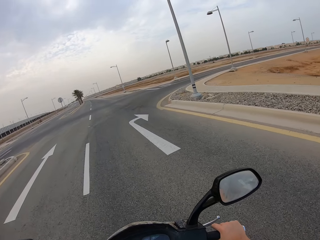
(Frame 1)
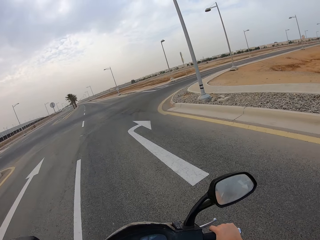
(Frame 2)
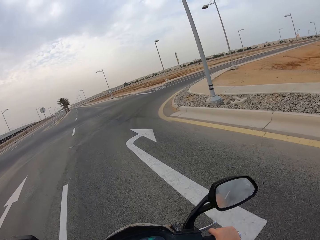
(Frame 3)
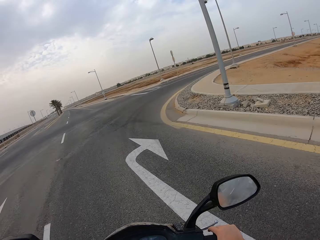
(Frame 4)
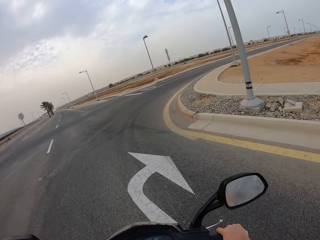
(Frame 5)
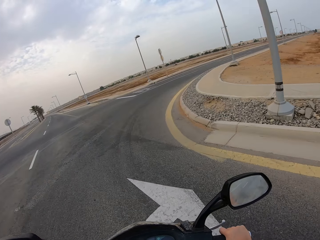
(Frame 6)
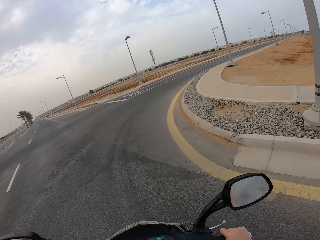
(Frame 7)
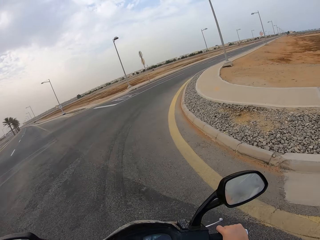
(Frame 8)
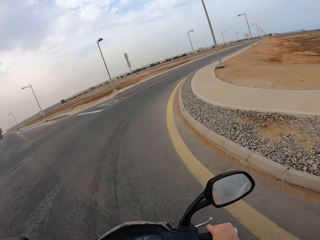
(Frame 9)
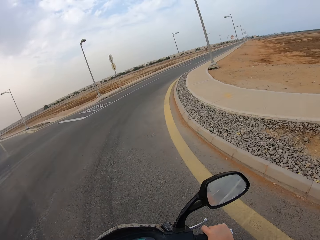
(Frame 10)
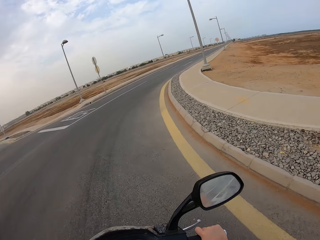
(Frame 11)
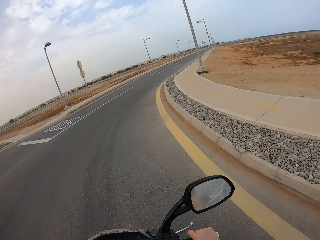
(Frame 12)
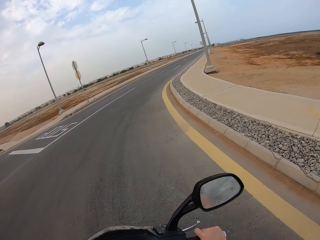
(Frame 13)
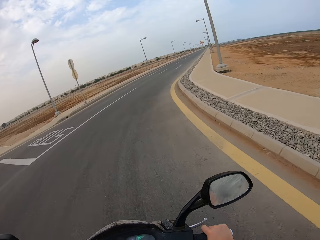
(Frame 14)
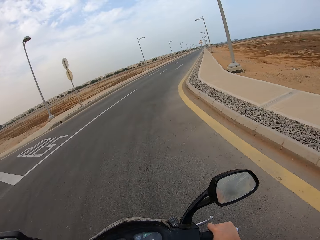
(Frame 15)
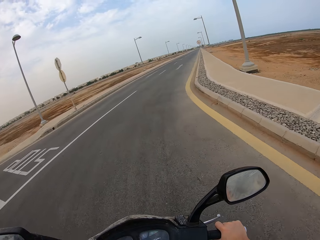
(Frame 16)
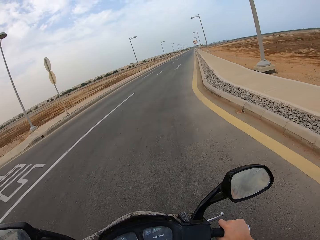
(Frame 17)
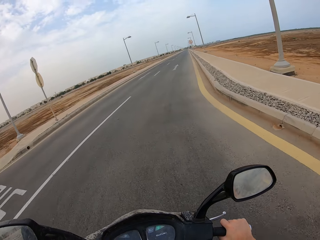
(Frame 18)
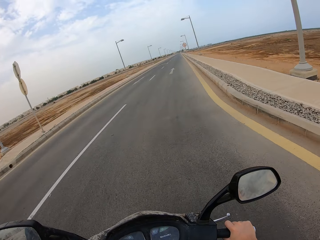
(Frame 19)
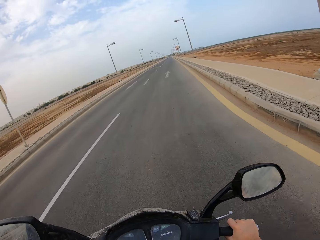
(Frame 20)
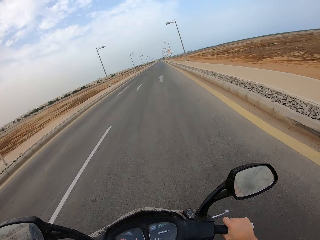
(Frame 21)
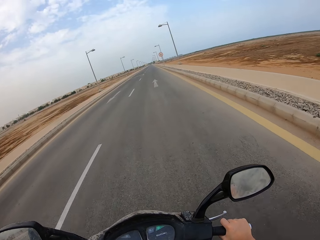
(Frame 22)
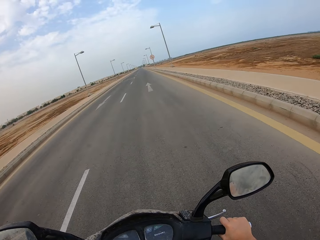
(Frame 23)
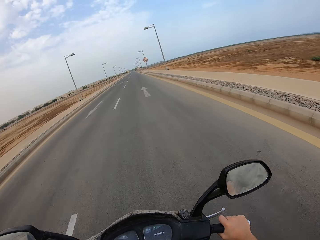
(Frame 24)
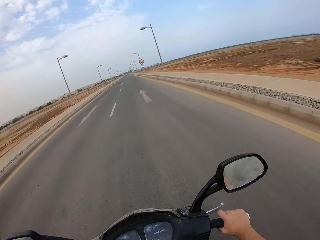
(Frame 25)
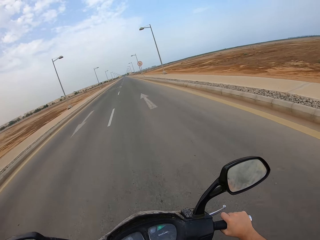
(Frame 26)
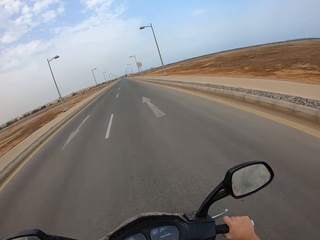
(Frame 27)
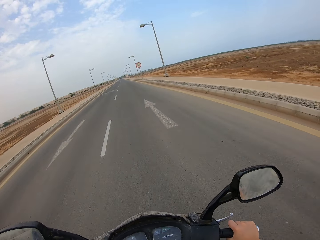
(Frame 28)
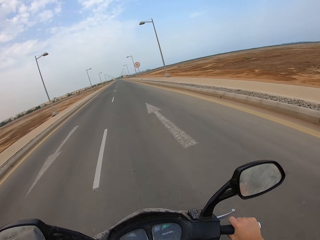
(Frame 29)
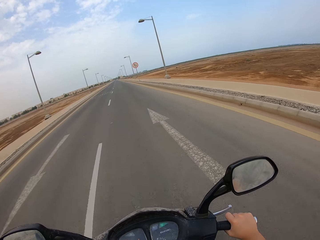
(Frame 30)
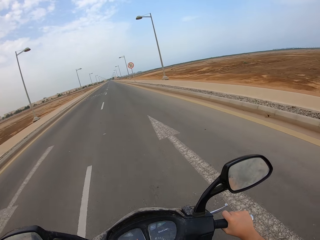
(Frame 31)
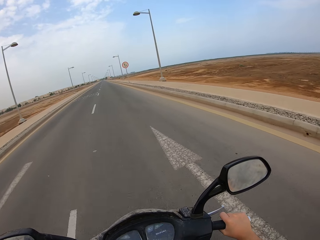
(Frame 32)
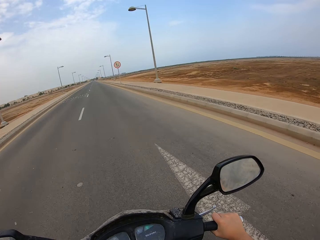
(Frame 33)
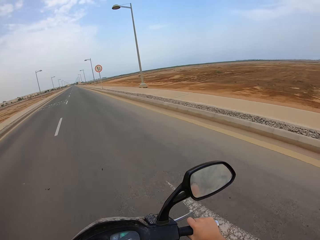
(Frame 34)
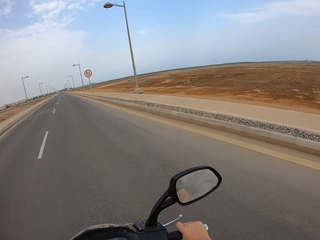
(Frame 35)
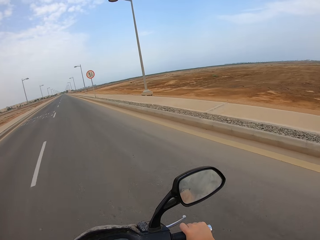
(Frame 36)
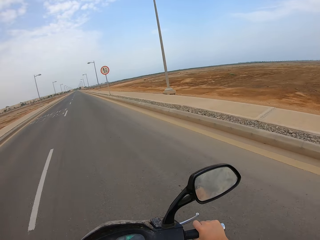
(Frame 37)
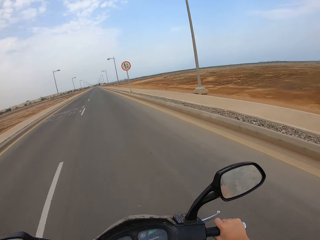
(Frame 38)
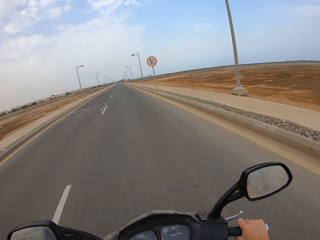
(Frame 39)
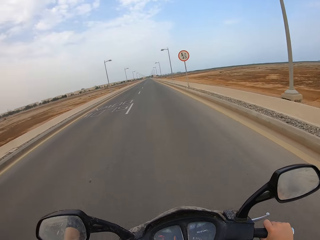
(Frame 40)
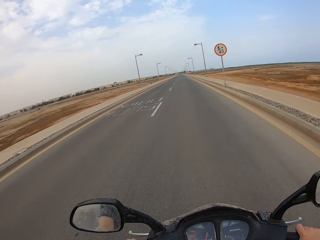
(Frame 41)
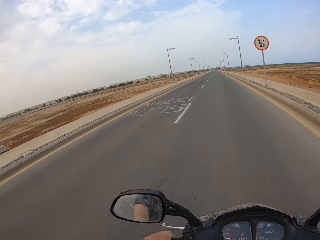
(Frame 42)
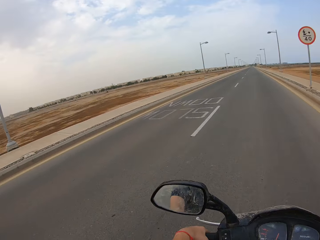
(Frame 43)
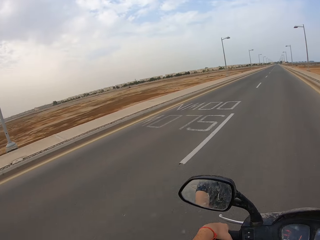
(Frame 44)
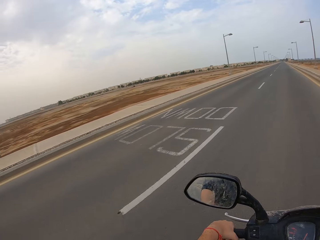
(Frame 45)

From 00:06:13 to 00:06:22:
The camera wearer turns to the left side of the road on a corner with a motorcycle. They continue riding along the road.

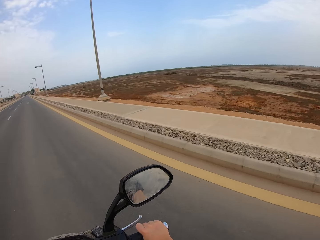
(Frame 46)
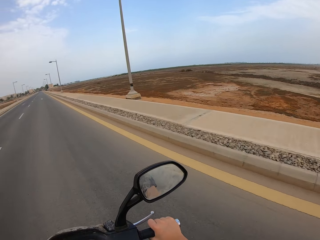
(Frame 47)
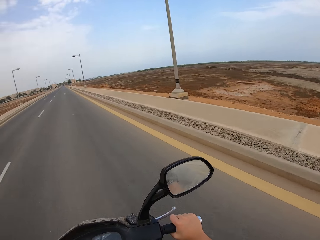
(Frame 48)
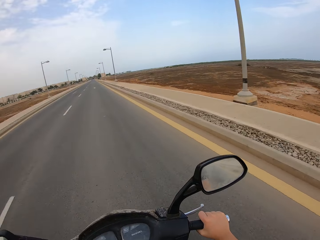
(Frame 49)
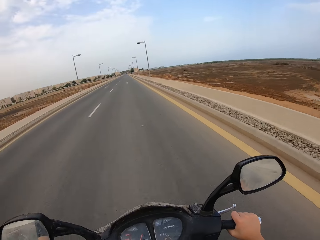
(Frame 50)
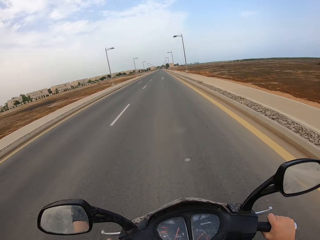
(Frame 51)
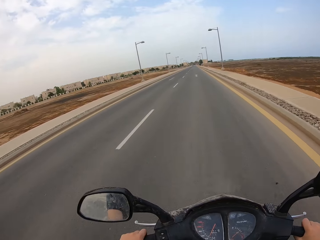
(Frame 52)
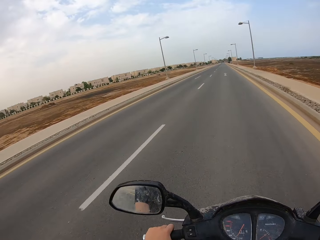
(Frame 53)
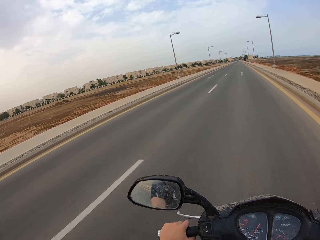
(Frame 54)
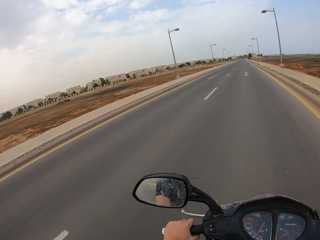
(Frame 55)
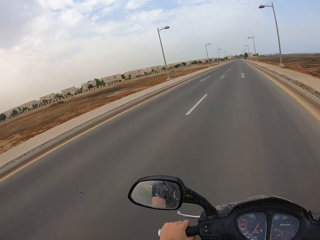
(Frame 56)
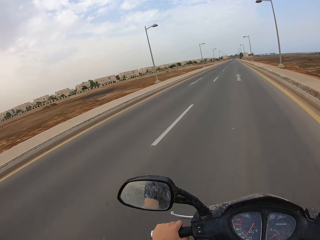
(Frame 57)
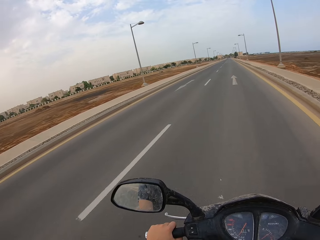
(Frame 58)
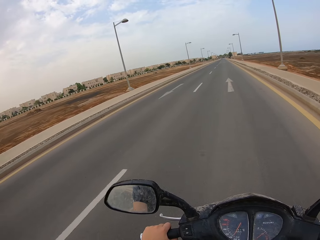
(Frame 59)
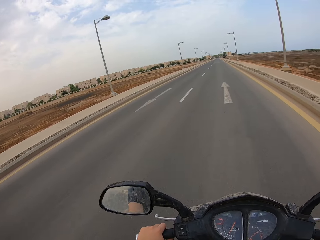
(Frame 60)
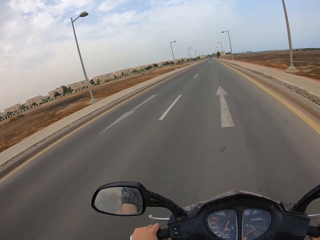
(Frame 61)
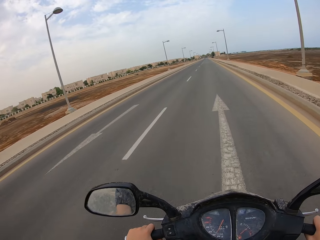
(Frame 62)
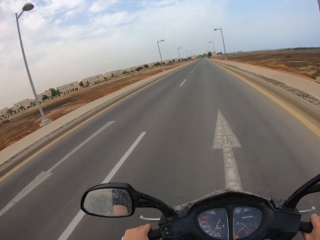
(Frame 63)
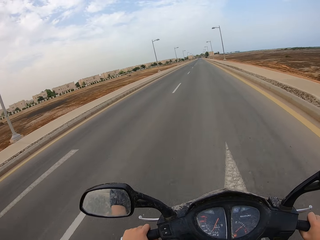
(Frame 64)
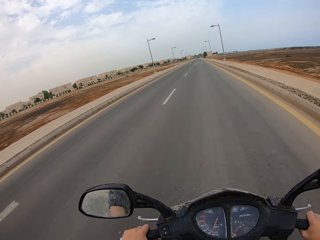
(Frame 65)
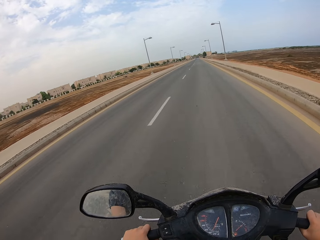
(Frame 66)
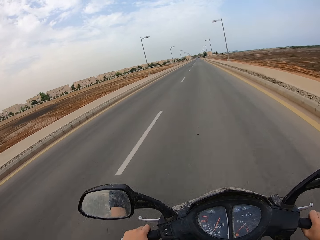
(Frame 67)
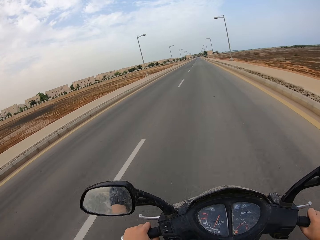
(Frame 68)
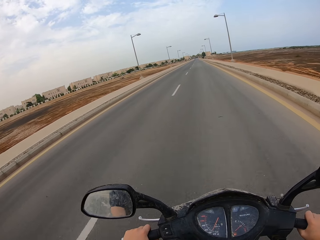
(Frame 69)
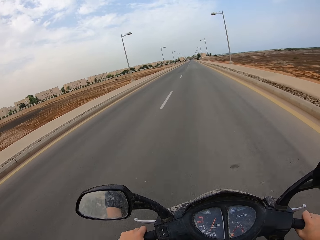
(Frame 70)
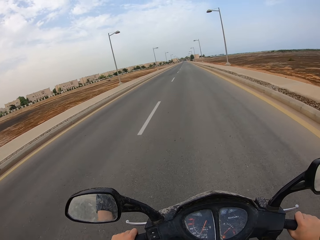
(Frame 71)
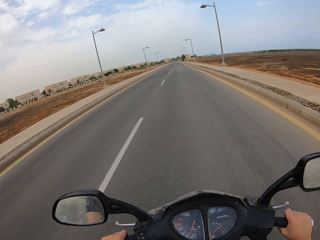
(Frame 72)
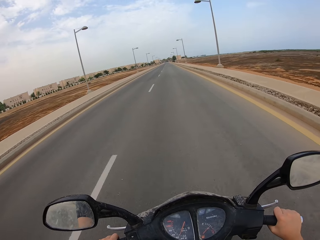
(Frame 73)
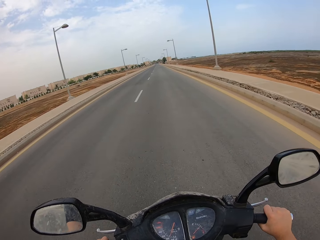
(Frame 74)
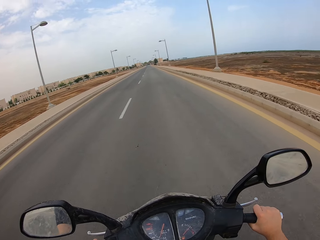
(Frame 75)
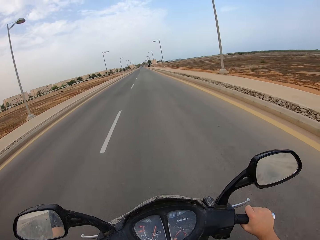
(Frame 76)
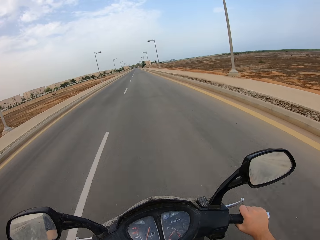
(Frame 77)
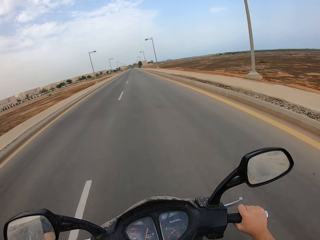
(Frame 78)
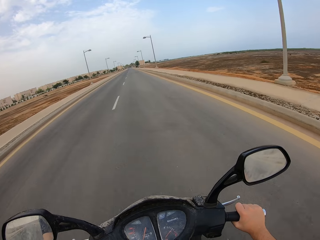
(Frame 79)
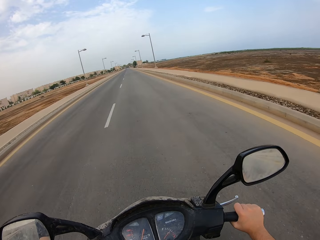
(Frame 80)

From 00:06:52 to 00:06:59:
The camera wearer looks around.

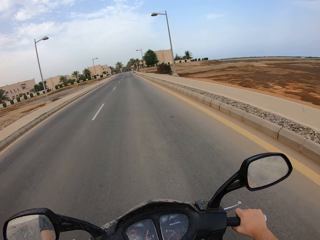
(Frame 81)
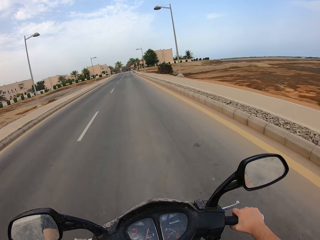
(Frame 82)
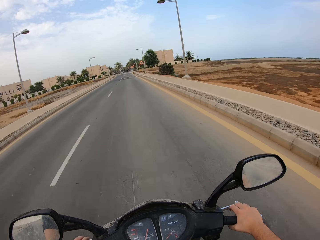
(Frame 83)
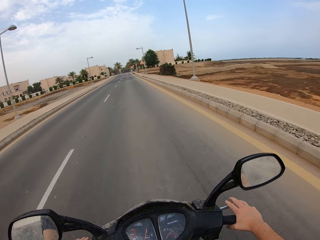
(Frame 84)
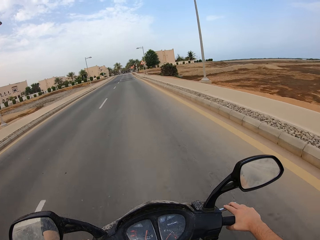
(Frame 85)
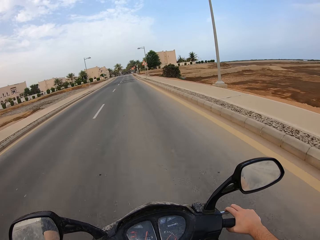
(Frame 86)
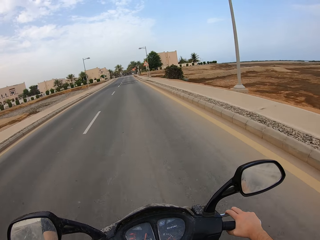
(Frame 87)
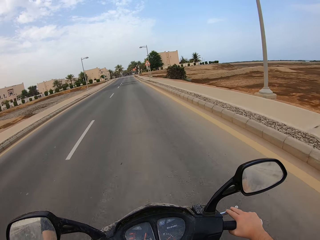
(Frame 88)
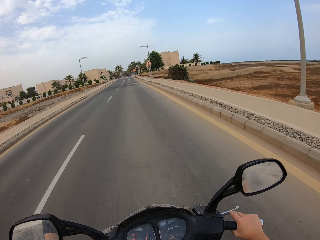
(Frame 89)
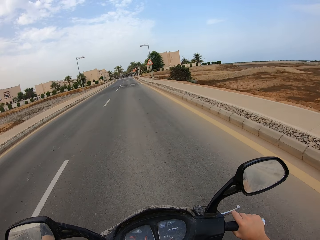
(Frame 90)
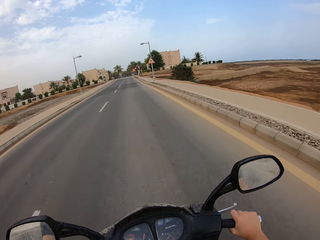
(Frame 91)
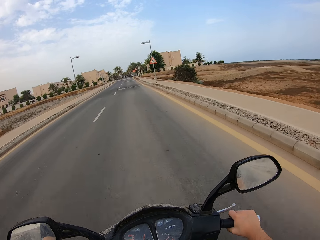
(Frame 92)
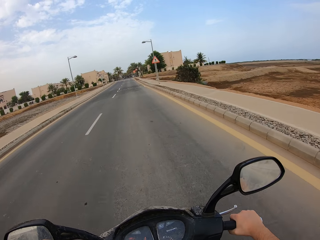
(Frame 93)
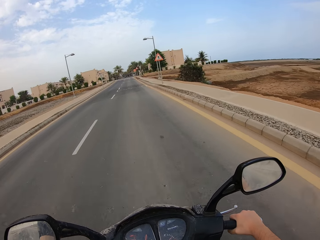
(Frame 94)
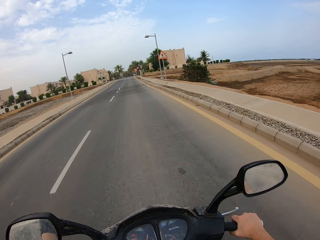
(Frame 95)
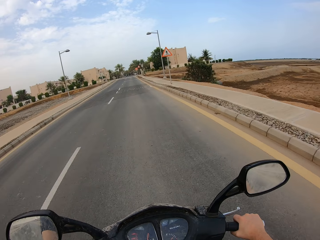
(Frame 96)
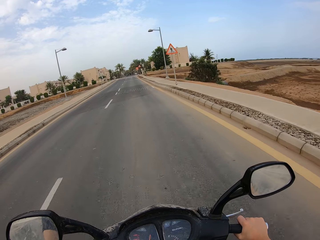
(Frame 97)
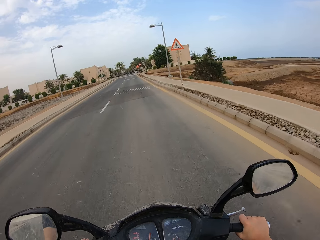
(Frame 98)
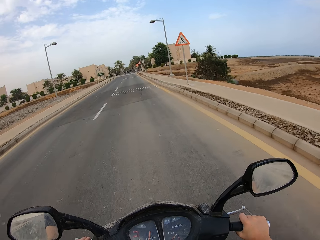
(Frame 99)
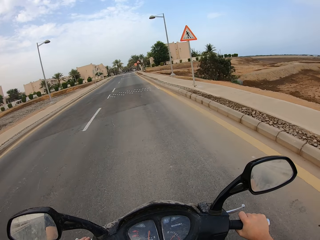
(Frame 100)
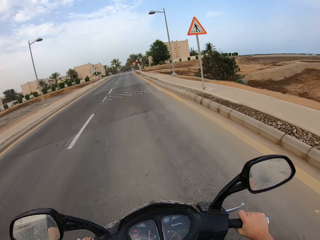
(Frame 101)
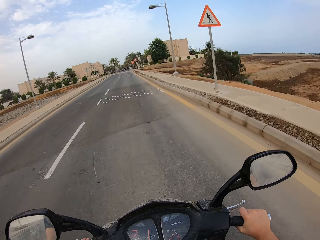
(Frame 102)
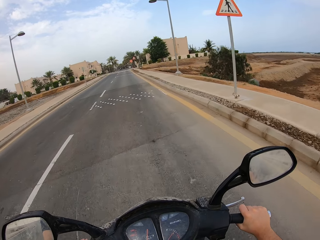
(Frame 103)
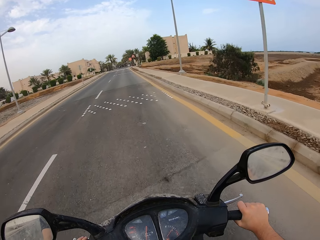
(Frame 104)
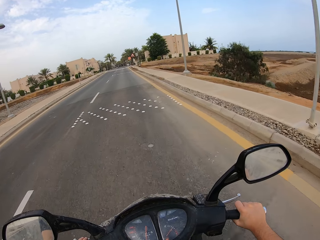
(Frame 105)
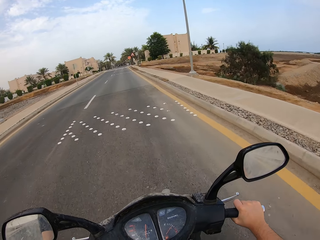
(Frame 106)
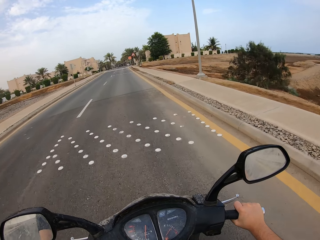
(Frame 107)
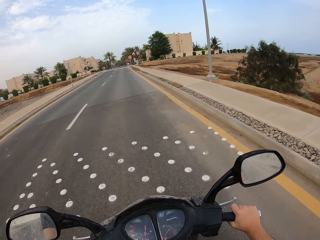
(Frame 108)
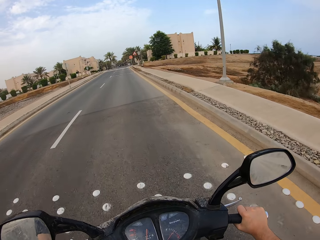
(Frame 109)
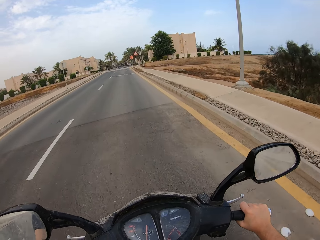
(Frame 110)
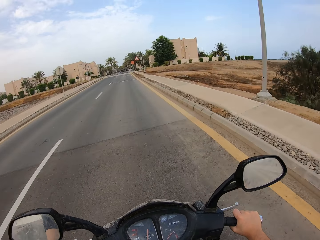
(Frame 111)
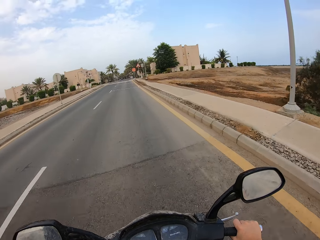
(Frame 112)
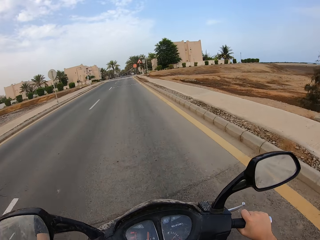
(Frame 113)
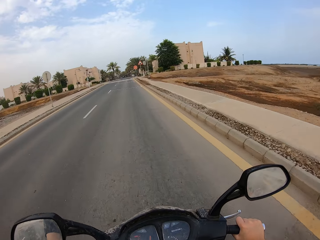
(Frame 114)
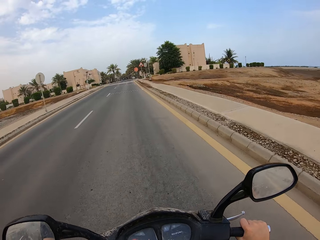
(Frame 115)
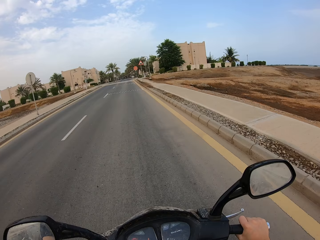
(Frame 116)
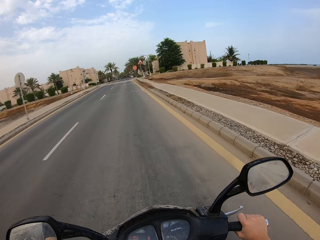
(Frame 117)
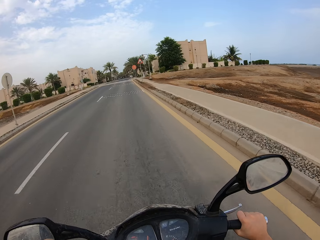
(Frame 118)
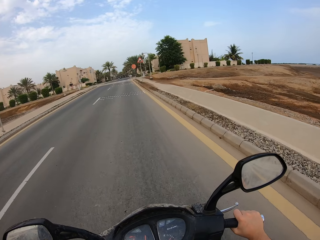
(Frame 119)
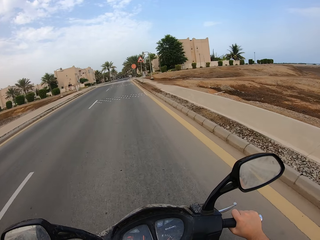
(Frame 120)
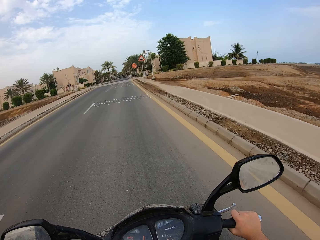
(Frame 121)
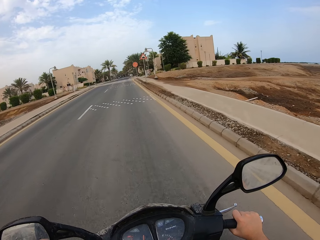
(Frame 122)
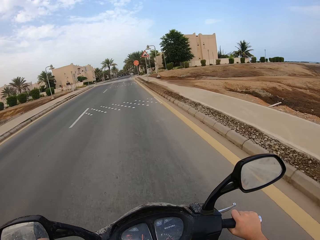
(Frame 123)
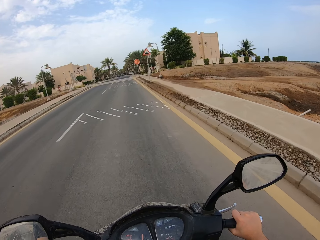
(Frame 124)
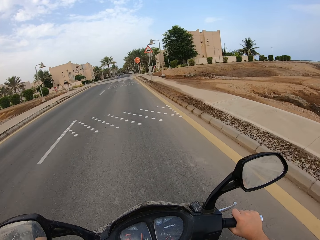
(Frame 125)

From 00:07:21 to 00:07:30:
The camera wearer holds a brake.
